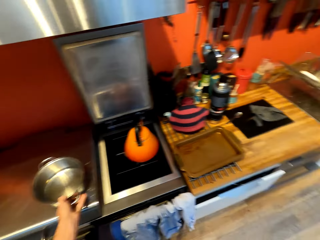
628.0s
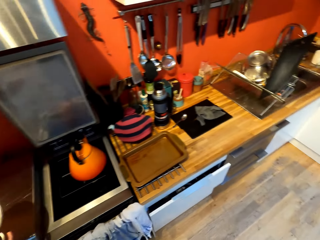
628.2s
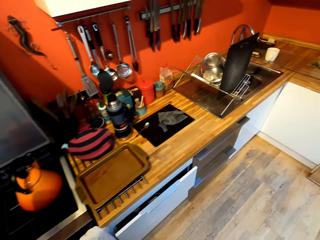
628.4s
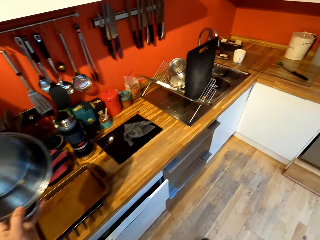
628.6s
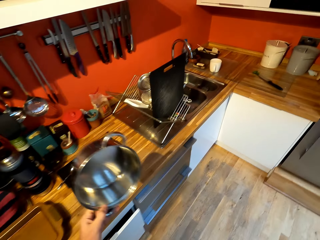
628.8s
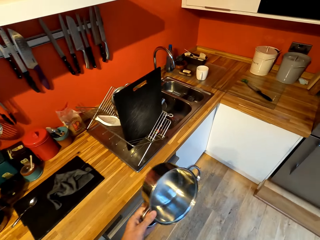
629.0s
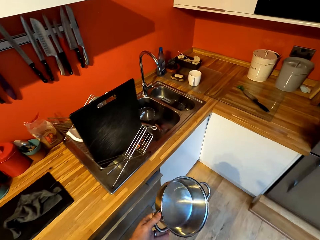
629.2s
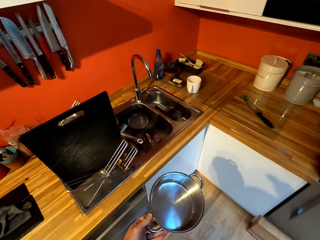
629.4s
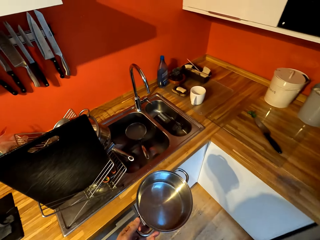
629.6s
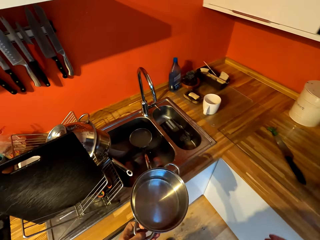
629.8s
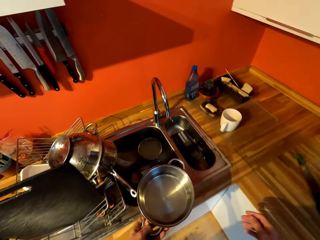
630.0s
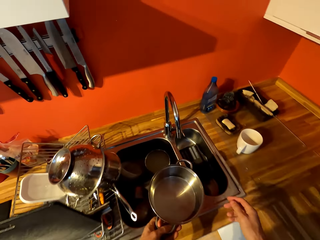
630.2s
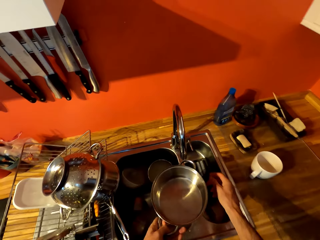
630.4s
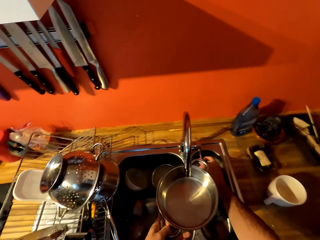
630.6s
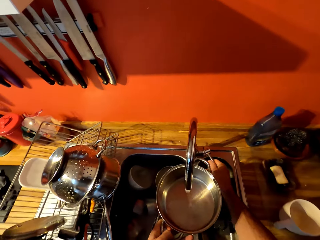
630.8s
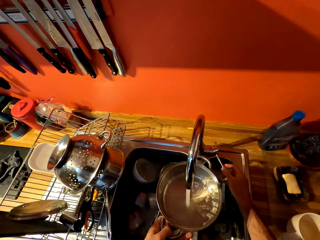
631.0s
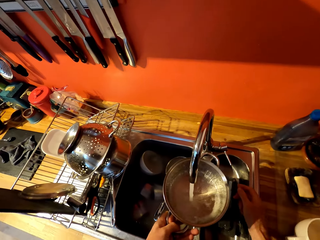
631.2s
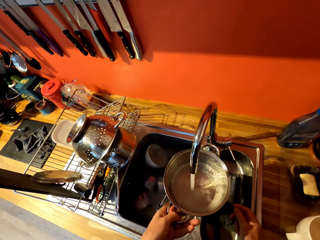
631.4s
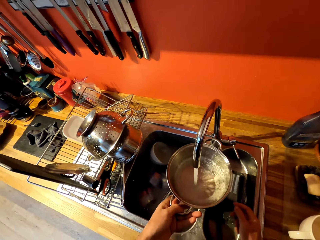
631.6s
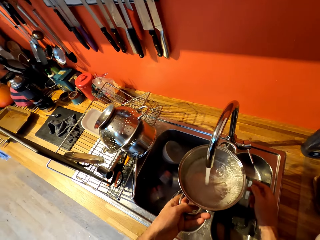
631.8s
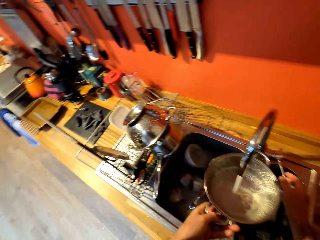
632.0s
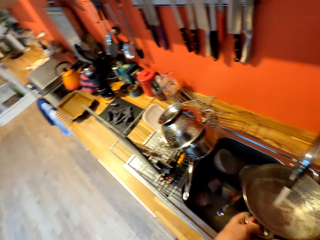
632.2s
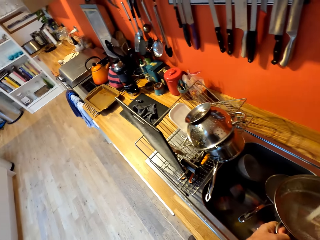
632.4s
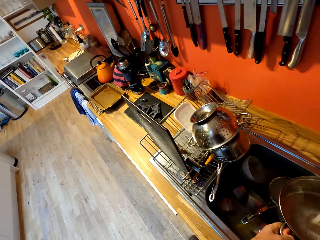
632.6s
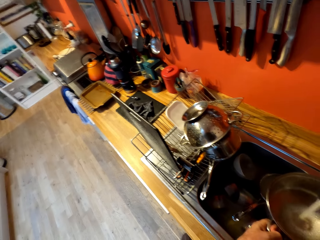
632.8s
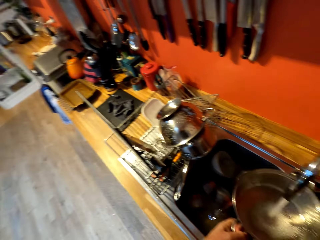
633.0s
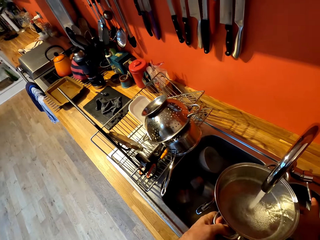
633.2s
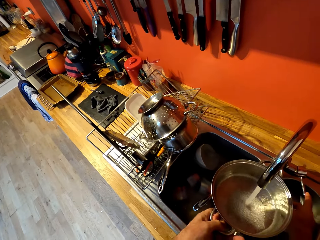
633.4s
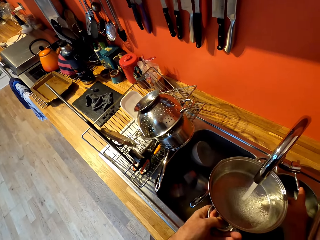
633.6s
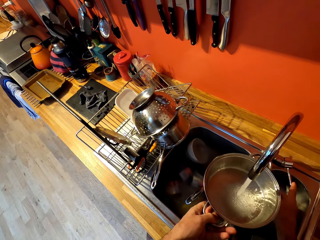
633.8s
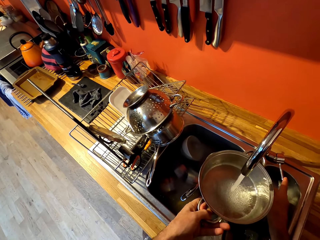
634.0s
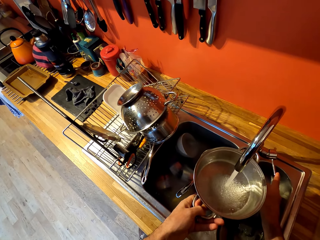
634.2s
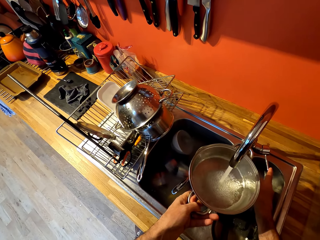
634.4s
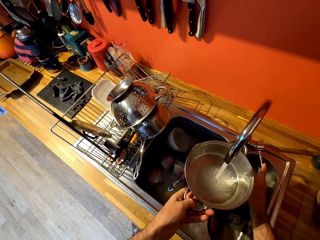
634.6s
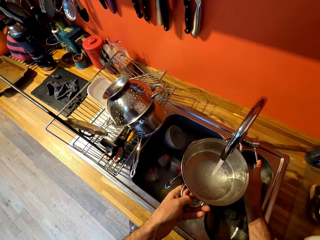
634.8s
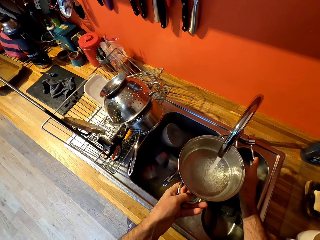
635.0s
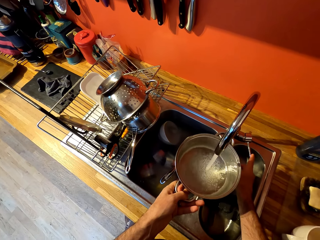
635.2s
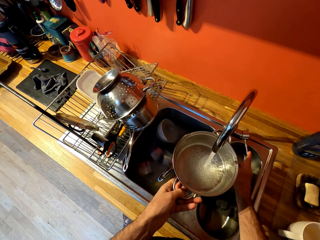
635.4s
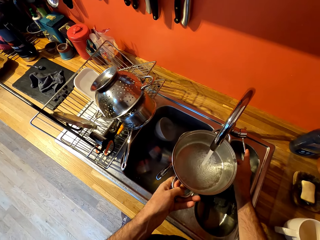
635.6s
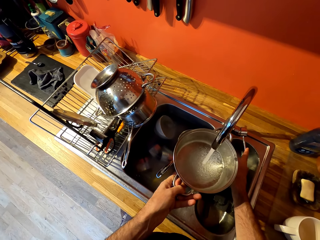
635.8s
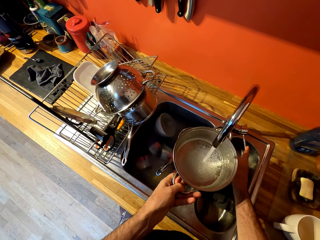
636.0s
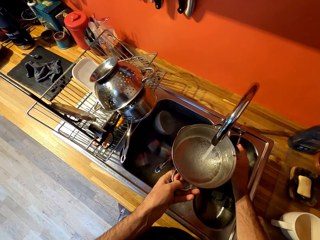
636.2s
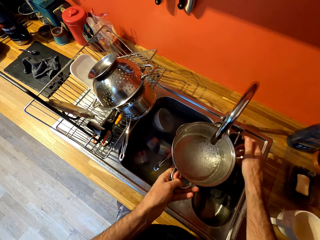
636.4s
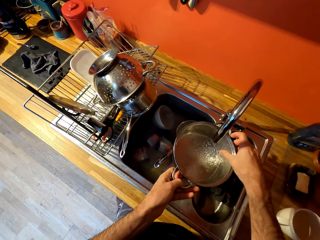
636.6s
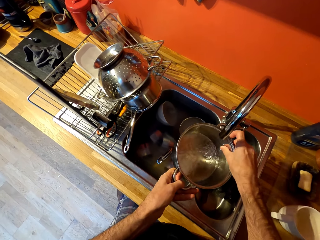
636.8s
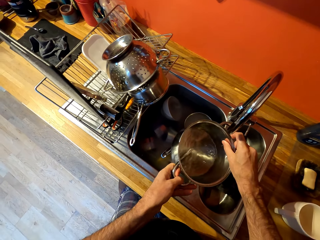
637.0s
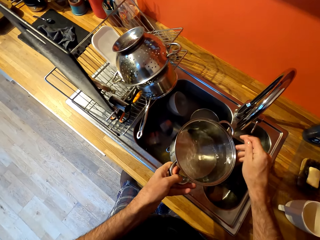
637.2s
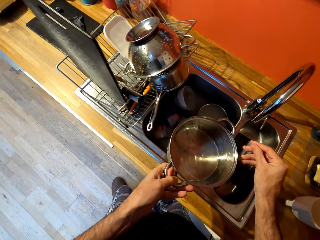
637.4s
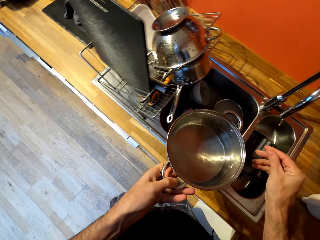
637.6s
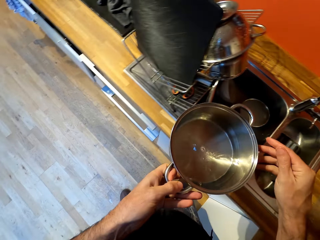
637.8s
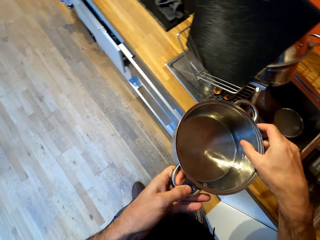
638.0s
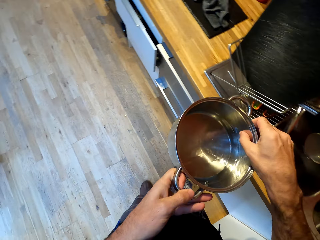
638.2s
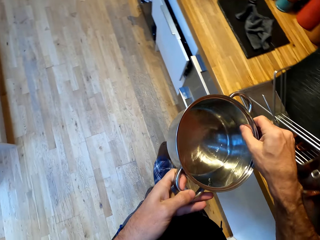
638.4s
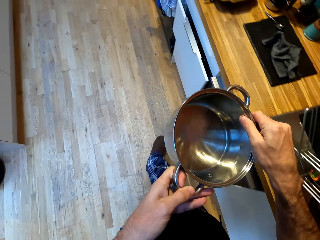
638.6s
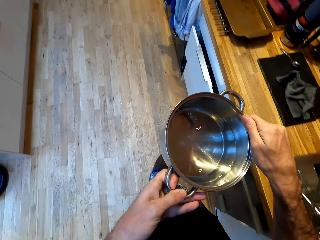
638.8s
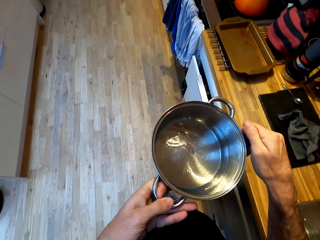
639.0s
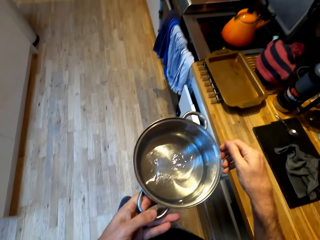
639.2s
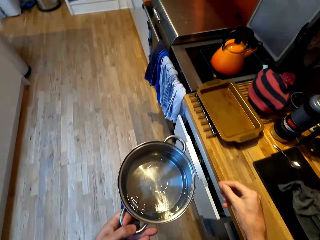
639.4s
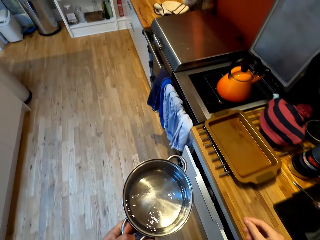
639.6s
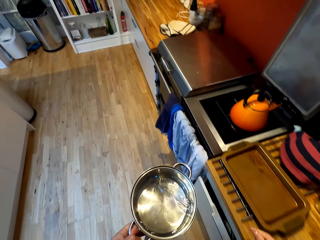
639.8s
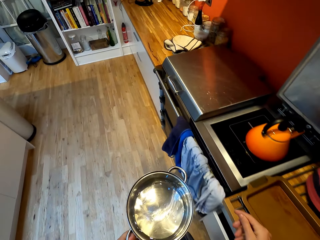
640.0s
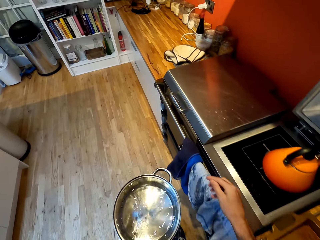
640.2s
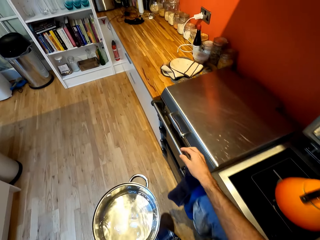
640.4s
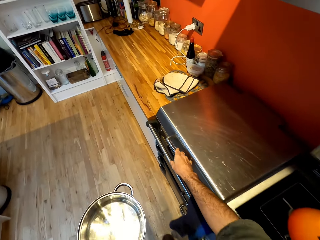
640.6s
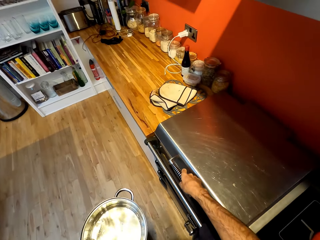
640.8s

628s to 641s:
The camera wearer picks up a cooking pot from the counter. They walk around a kitchen. They open a tap with their hand. They fill water in the cooking pot. They run water through the tap. They close the tap with their hand. They walk towards the cooker.

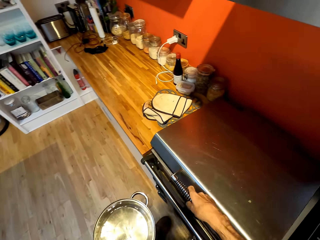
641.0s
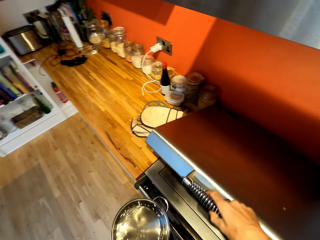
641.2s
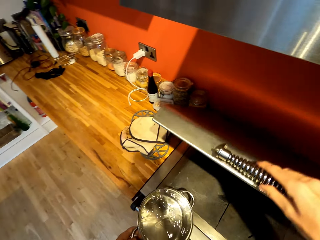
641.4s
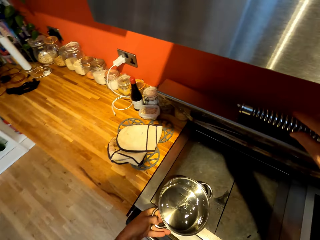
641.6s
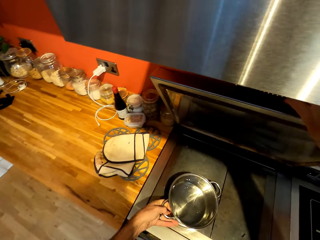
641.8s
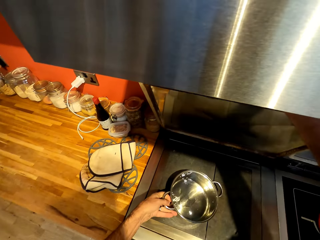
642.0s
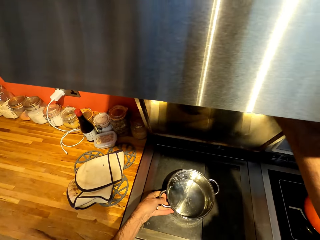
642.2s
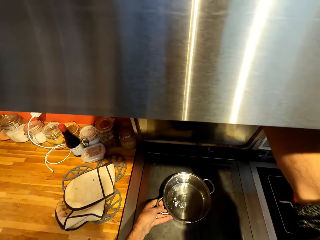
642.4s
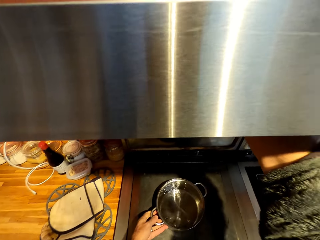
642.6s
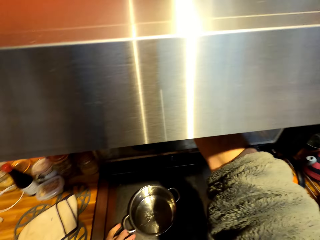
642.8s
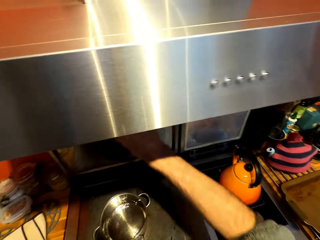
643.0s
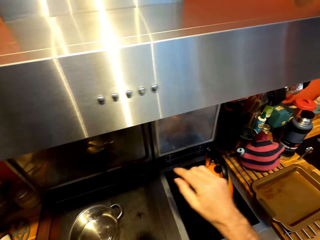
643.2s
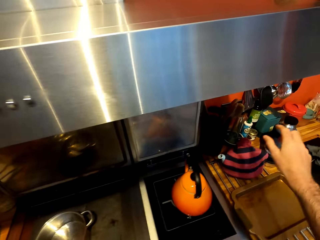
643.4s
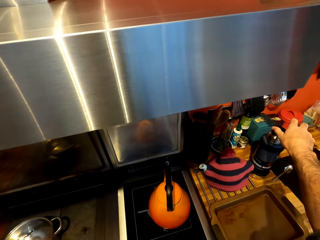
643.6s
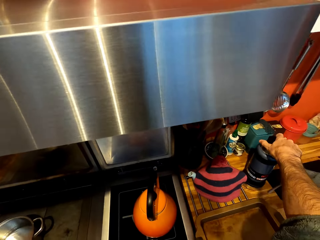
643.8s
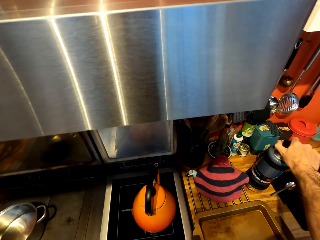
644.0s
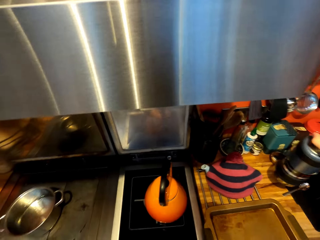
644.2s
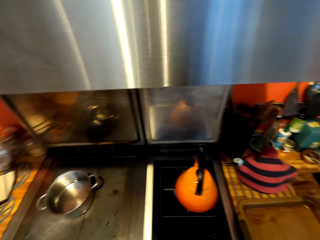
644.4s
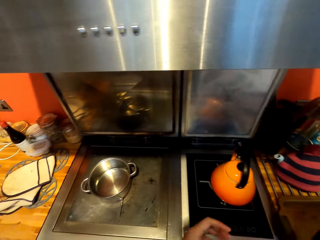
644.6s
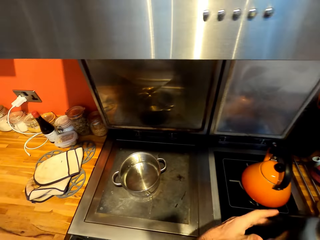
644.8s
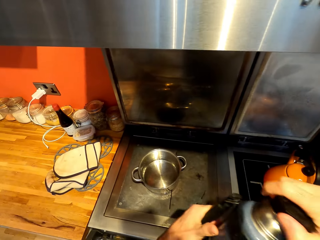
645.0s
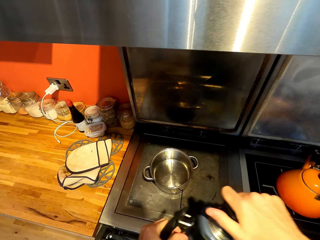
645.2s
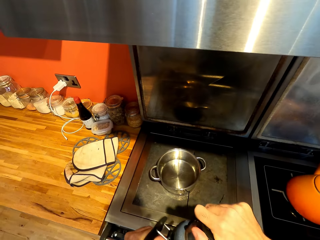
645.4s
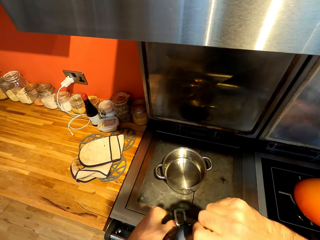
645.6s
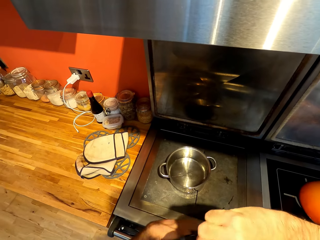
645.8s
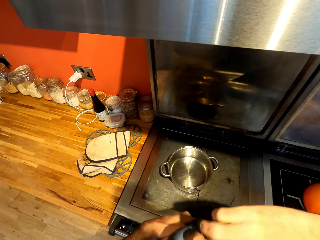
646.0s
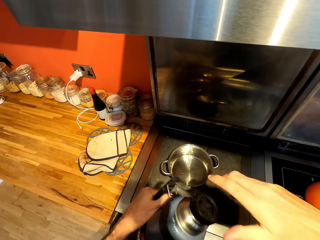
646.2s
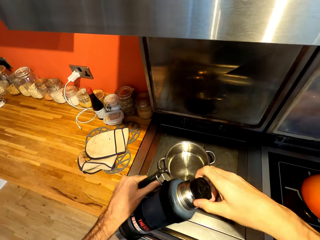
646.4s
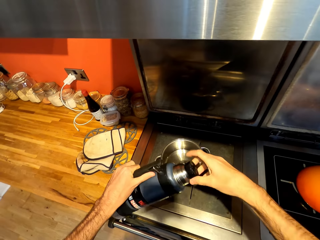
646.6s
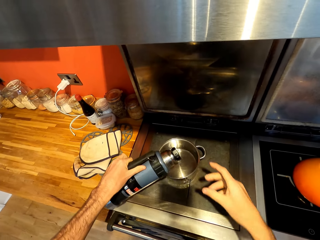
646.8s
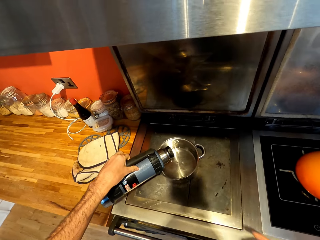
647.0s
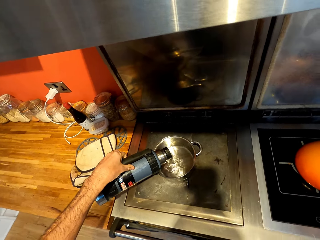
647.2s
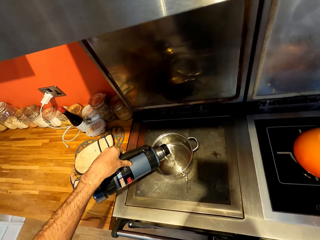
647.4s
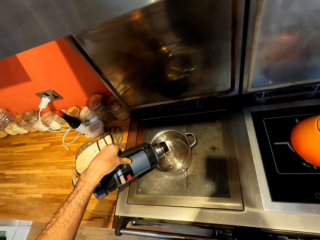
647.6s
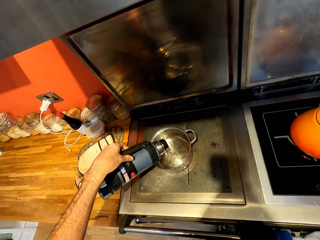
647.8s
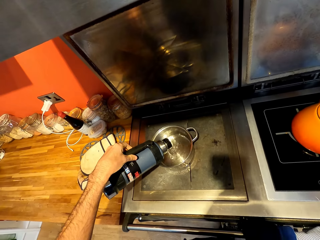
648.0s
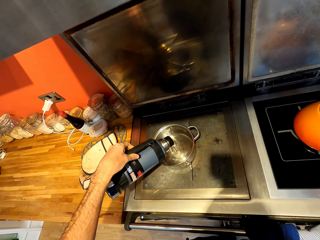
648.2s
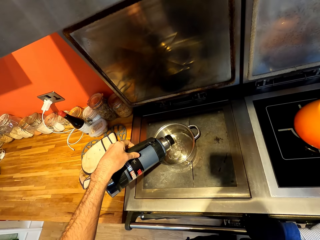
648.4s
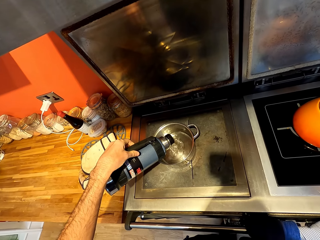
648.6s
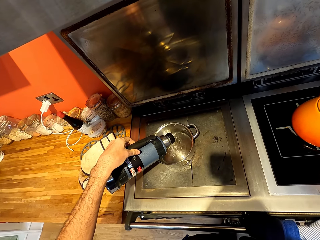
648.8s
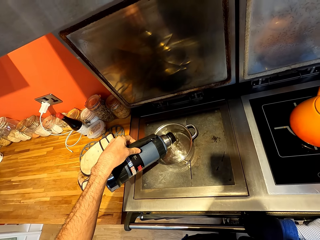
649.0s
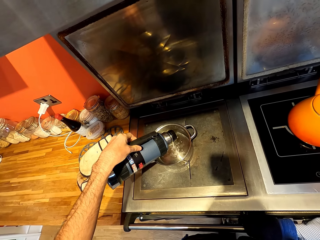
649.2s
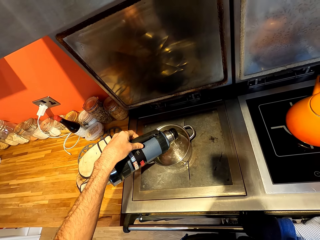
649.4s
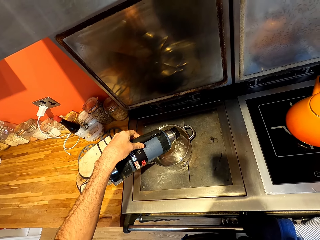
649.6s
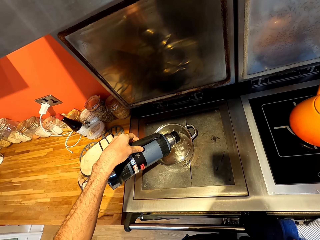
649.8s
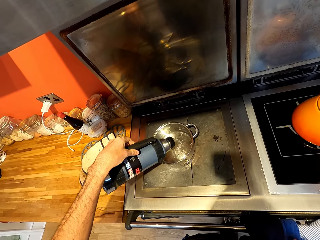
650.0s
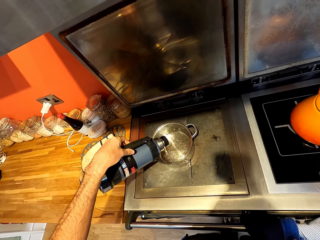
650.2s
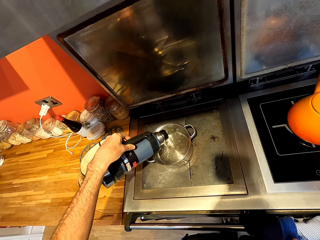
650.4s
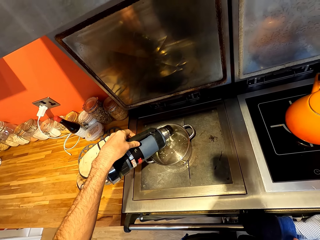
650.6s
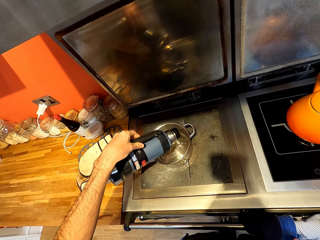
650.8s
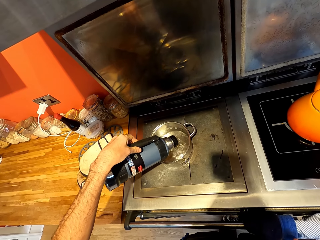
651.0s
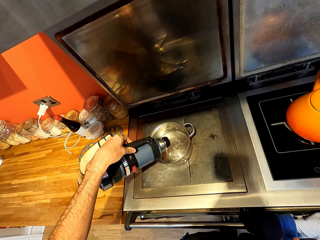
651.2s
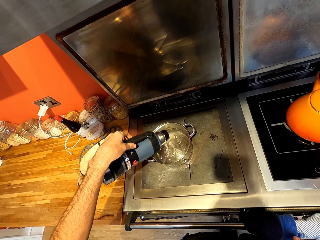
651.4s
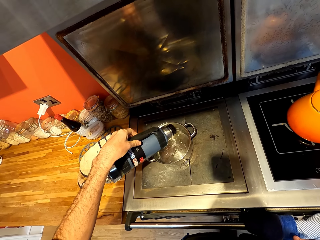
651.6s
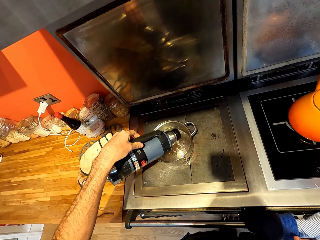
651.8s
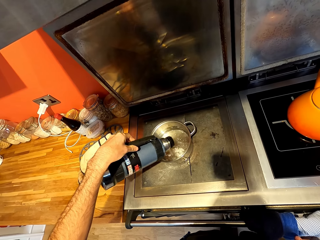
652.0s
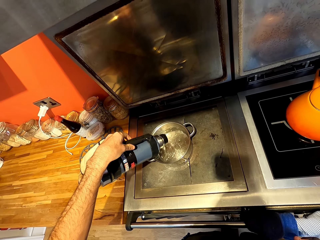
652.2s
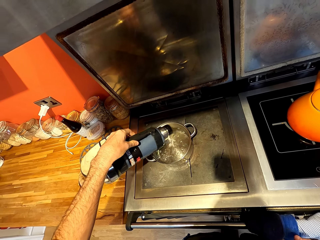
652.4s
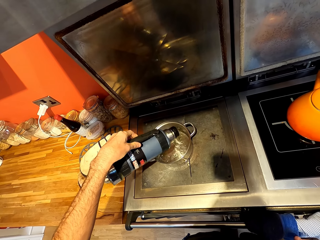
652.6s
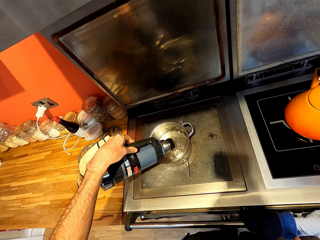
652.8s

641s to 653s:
The camera wearer opens a gas cooker. They put a cooking pot on the gas cooker. They pick up a thermos from the counter. They open a lid from the thermos. They pour water in the cooking pot.
